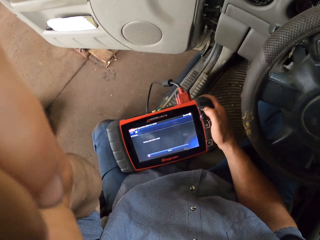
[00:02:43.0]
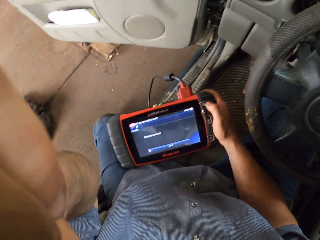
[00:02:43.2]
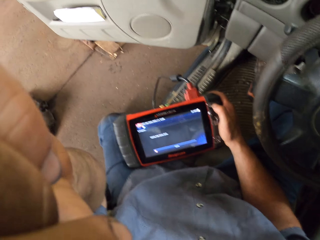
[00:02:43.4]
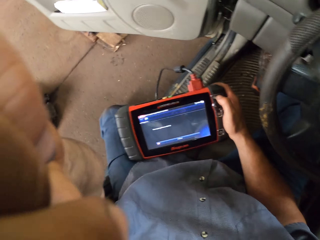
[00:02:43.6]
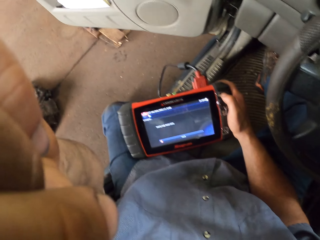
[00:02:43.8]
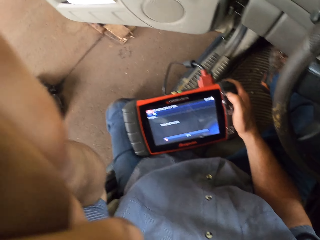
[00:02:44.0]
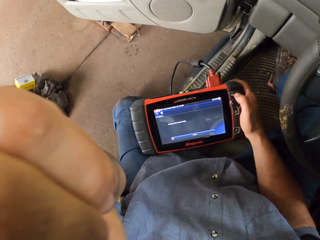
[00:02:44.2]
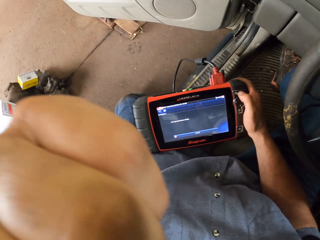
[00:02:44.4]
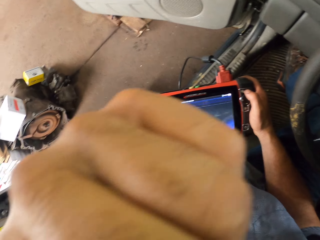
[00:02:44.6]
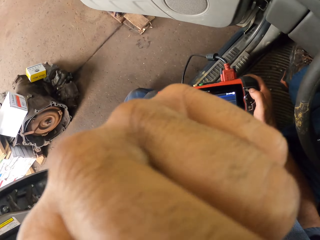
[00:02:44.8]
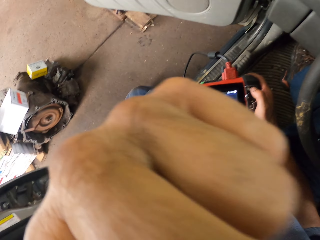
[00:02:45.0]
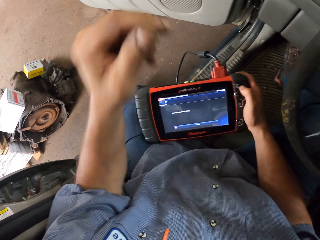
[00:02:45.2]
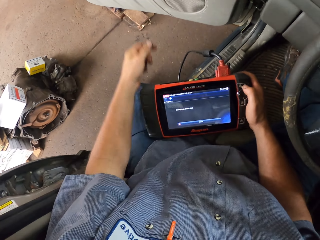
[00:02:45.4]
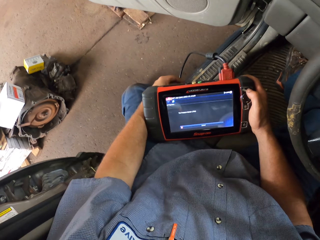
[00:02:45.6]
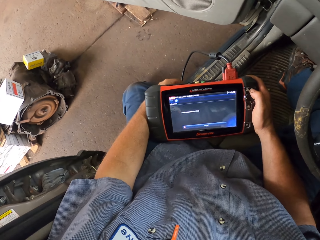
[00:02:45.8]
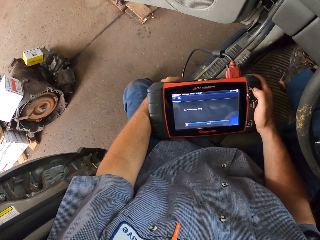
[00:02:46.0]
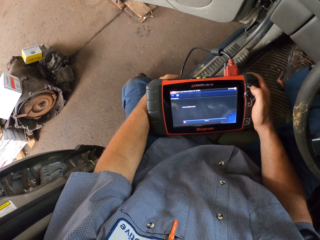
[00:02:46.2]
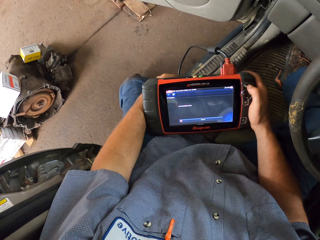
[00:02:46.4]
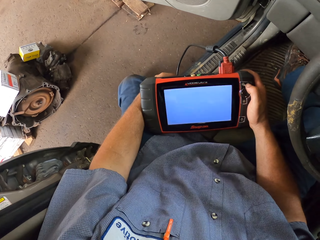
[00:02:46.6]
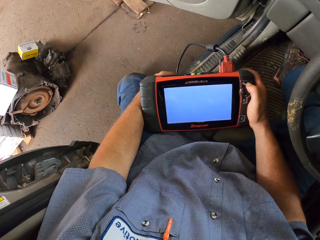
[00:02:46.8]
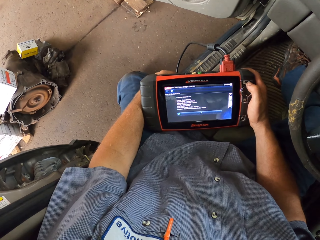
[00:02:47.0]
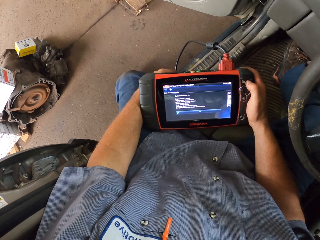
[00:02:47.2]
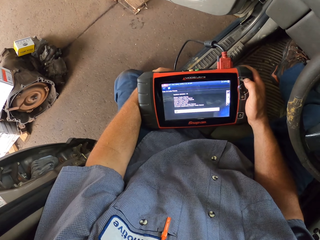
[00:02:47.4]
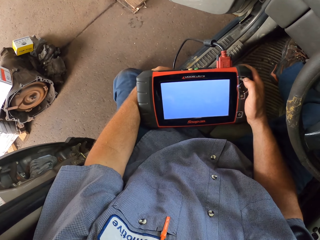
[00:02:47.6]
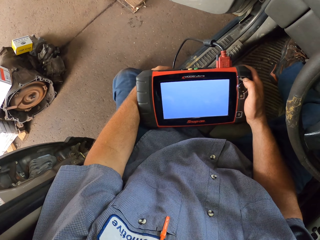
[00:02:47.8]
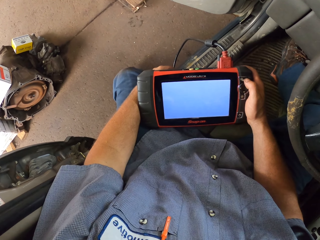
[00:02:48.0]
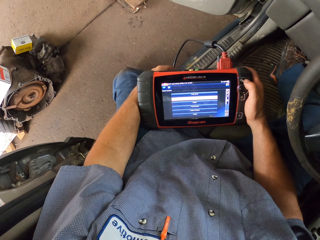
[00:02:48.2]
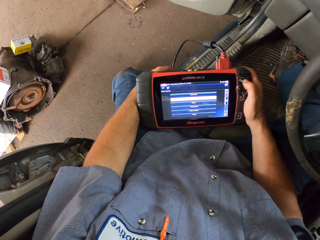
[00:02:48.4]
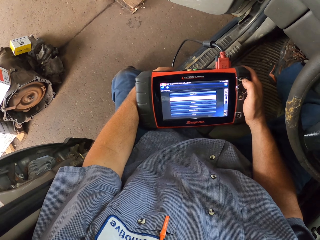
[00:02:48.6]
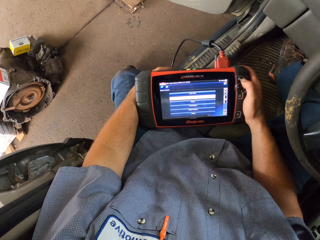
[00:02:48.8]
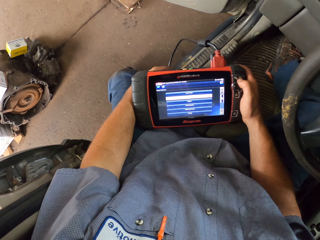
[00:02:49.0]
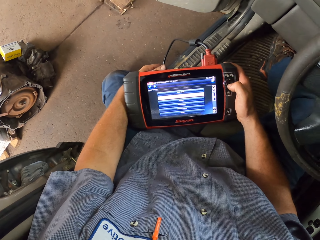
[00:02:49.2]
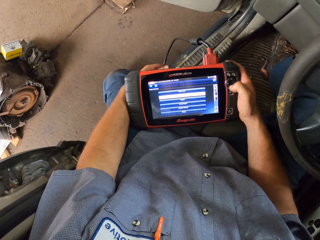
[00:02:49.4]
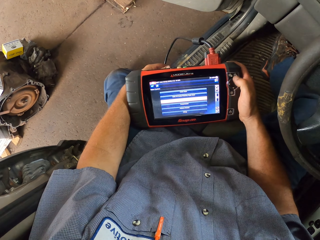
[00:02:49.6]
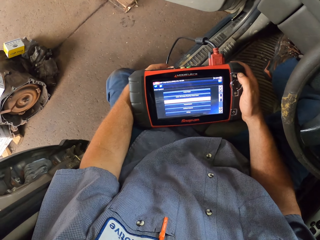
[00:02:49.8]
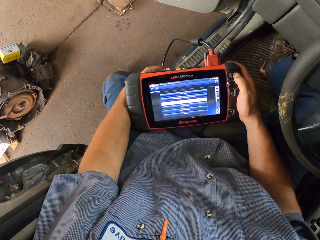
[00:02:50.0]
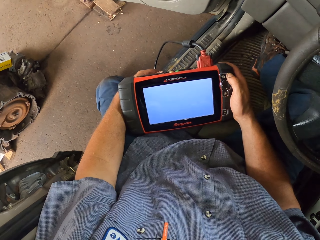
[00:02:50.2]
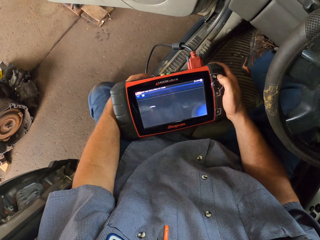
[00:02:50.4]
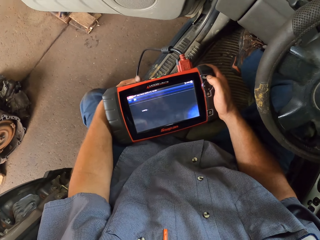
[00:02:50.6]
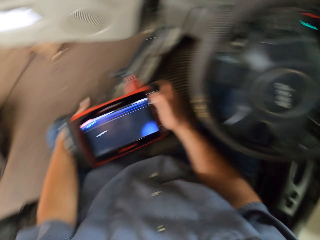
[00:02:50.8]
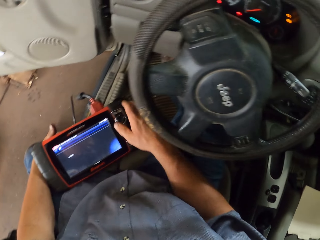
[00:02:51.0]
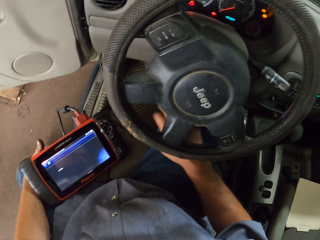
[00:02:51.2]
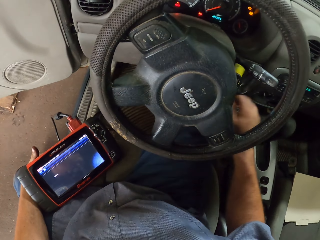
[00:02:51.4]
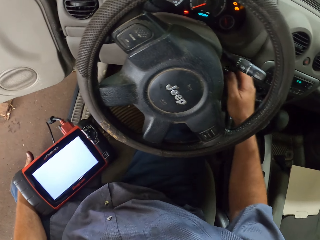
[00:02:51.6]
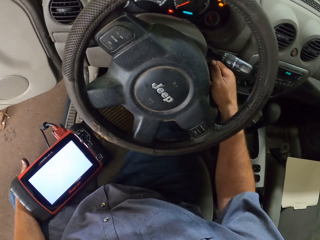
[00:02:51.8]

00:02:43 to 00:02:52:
The camera wearer fixes the camera. They touch something. They hold the Modis scan tool or Modis Ultra with both hands. They look at the Modis Ultra. They operate the Modis scan tool. They press a button on the Modis Ultra. They look at the steering wheel.

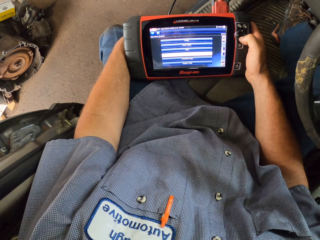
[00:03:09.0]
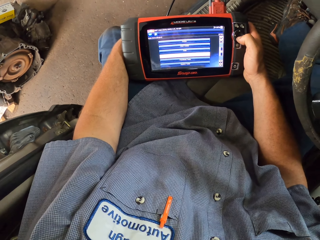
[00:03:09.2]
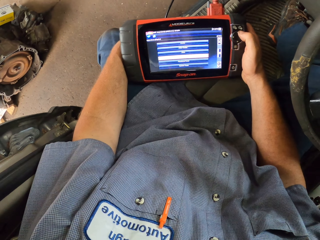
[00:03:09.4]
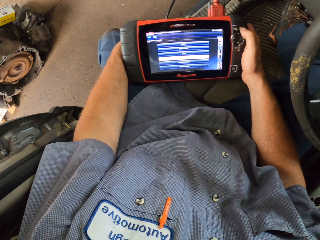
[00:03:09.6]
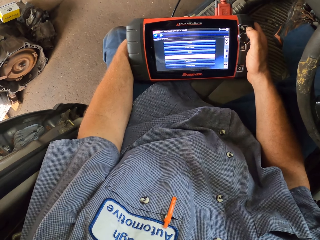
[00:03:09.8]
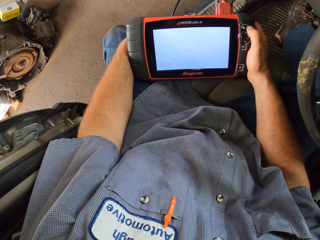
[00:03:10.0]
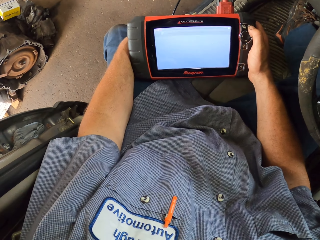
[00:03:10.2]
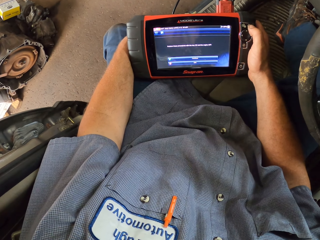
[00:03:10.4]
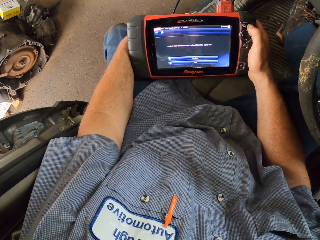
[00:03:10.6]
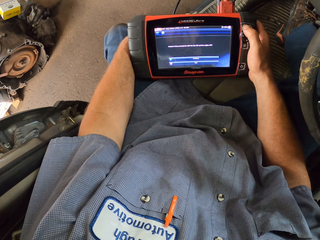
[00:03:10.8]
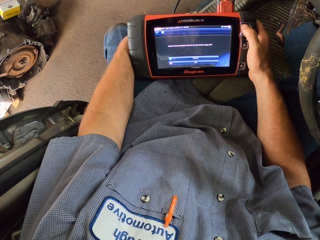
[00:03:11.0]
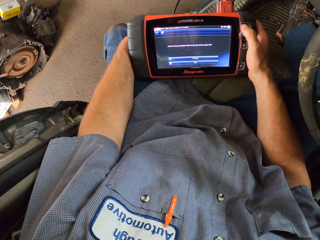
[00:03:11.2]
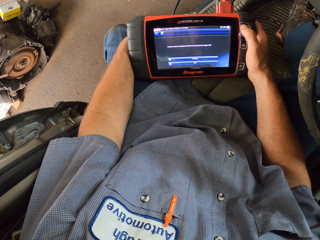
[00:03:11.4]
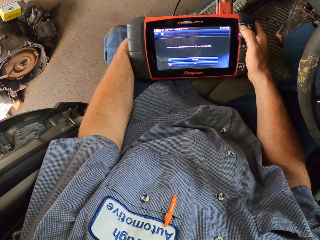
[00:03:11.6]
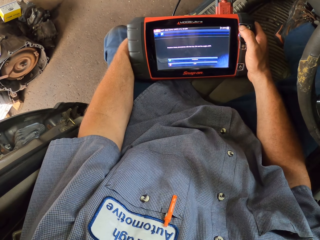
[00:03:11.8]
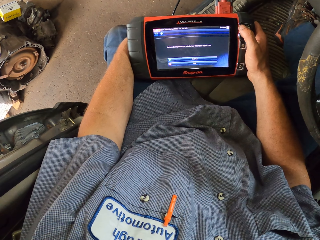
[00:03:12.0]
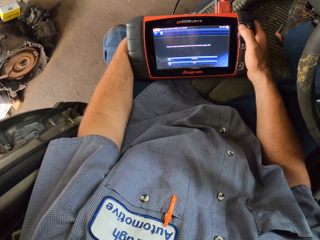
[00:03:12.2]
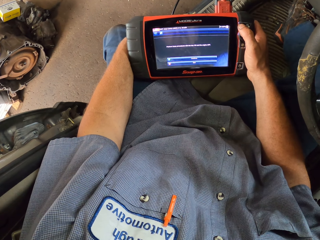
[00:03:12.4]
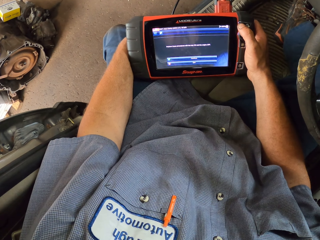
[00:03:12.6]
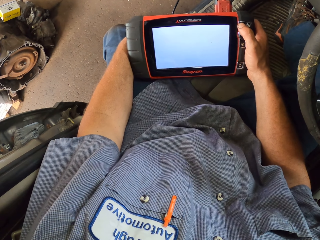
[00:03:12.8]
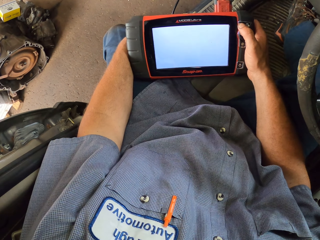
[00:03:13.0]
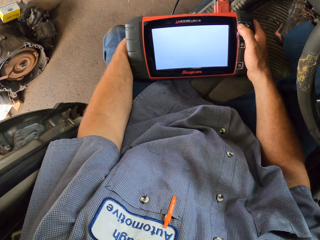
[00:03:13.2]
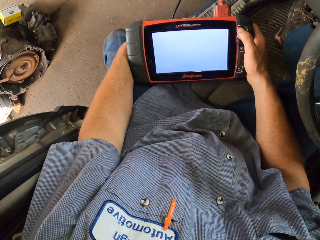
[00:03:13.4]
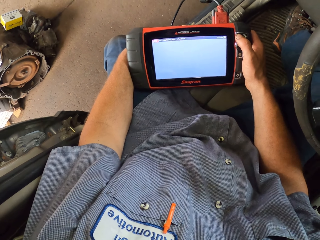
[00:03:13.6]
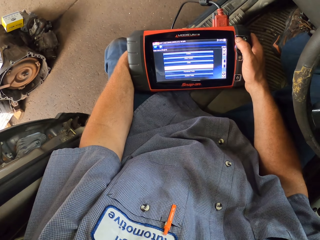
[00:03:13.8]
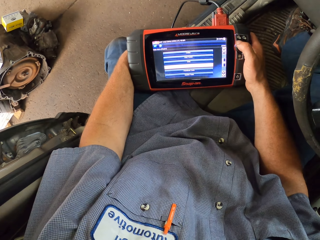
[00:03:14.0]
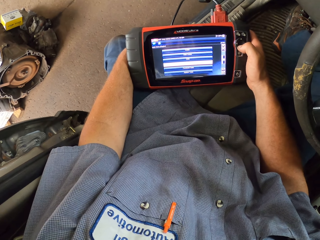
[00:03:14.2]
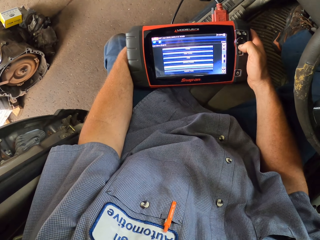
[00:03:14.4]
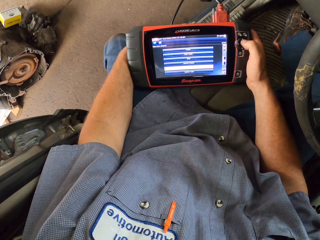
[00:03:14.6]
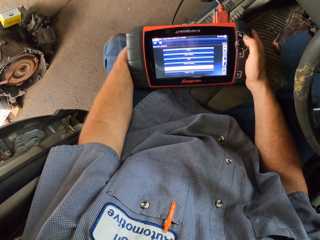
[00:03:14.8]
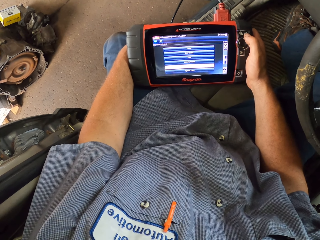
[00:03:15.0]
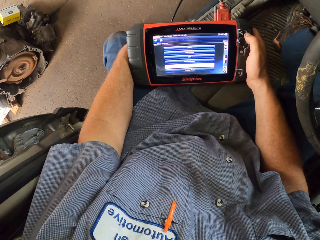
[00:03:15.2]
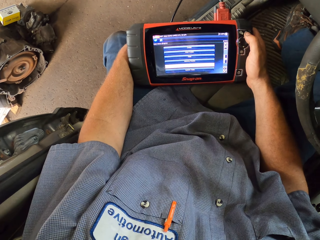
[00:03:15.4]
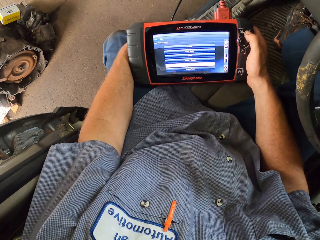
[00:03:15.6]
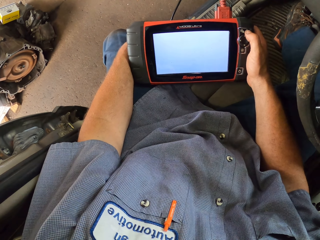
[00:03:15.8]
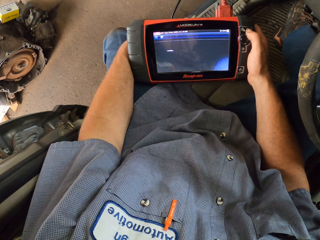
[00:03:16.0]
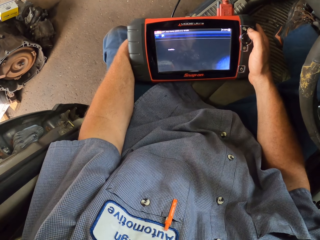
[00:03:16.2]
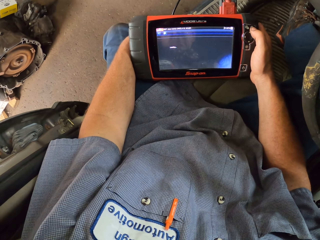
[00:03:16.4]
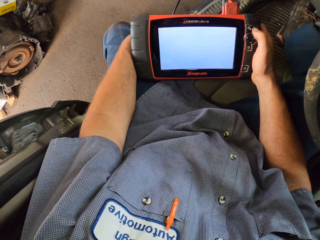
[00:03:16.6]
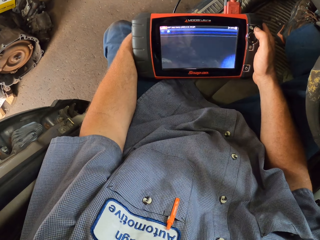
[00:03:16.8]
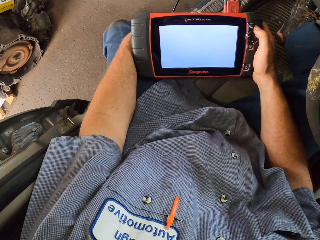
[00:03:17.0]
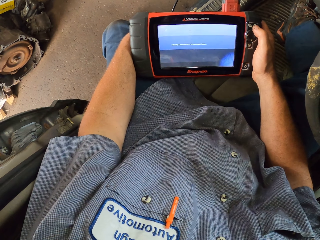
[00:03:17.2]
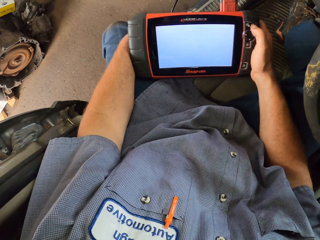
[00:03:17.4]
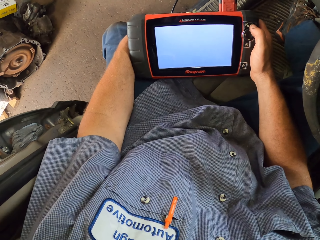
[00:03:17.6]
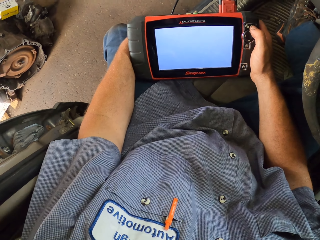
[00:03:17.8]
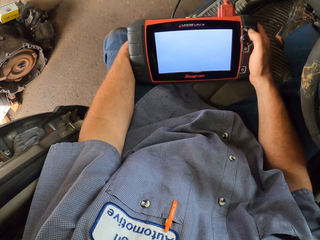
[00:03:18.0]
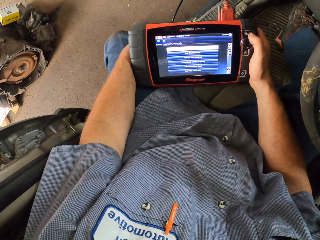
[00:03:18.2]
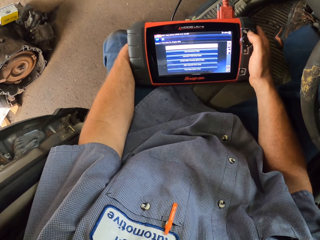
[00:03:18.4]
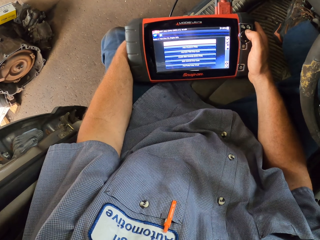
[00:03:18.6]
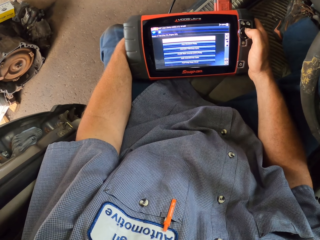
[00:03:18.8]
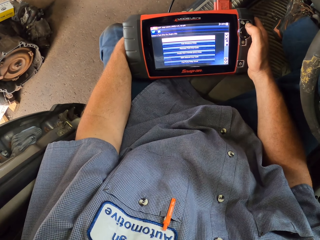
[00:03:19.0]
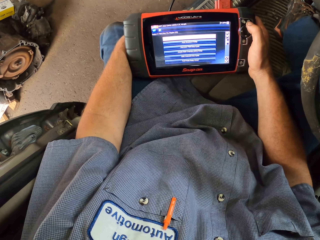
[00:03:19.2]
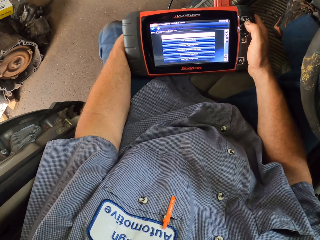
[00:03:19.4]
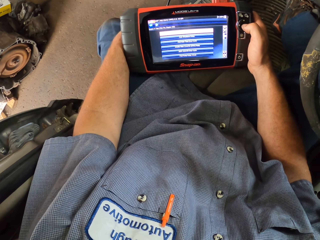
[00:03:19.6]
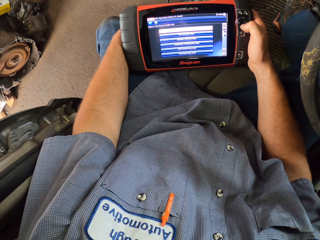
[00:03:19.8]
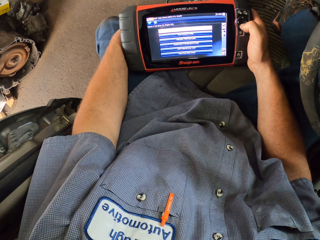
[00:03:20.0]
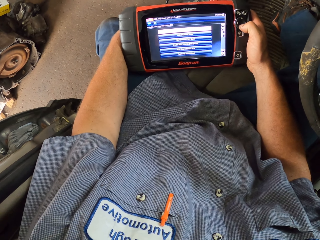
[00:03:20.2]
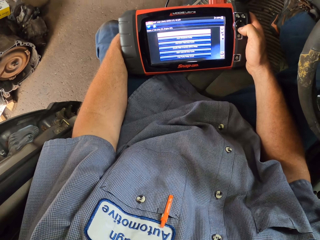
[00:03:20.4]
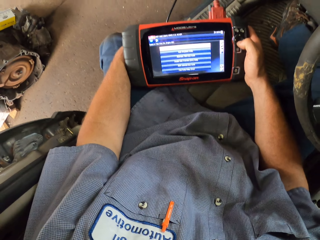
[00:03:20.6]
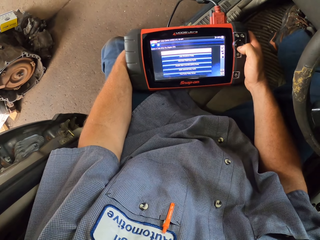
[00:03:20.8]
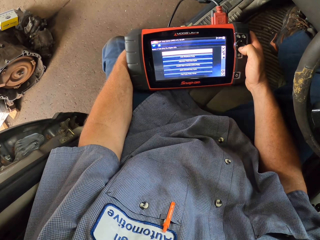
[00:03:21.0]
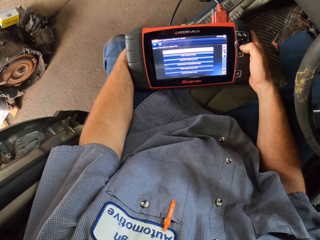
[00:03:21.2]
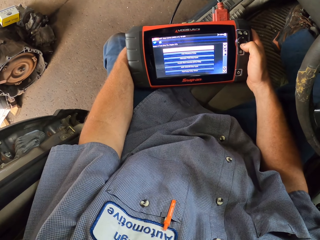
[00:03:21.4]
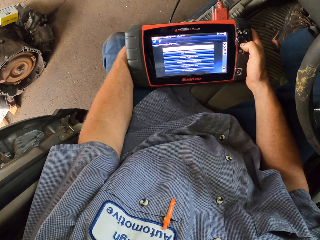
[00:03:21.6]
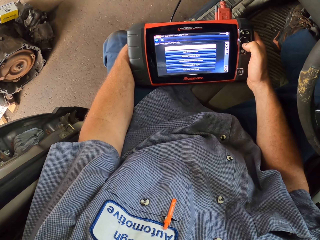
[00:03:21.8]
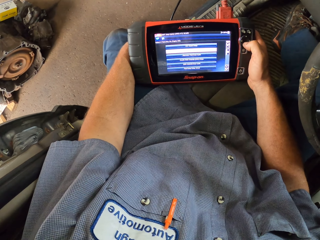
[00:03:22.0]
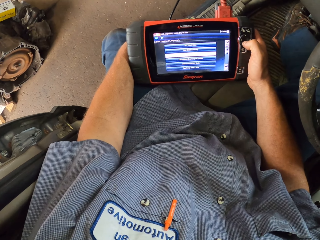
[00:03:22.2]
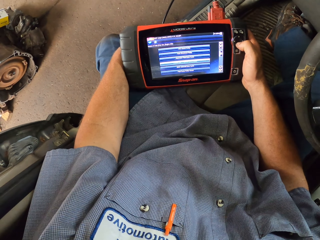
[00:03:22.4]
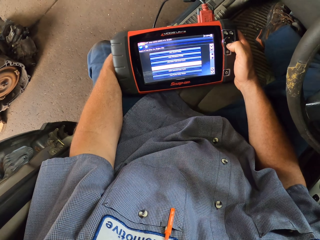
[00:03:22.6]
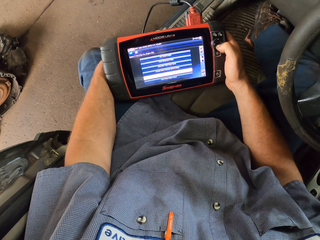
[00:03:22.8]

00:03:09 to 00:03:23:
The camera wearer looks at the Modis Ultra. They press a button on the Modis Ultra. They look at the Modis Ultra. They press a button on the Modis Ultra. They look at the Modis Ultra. They press a button on the Modis Ultra.
